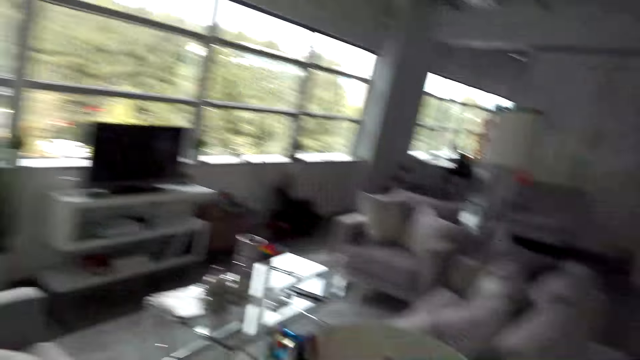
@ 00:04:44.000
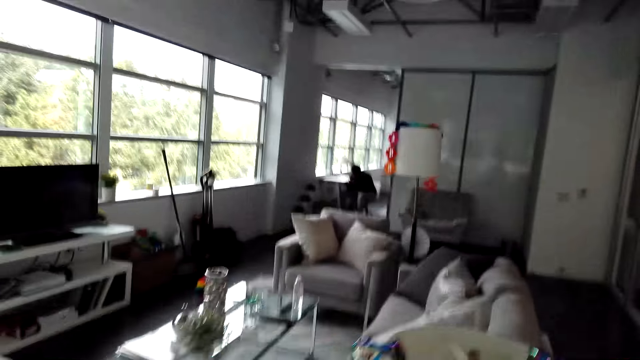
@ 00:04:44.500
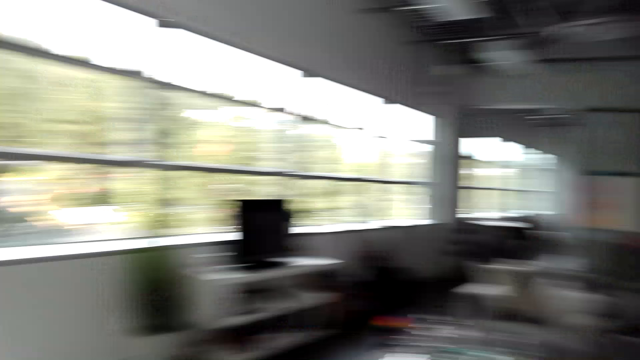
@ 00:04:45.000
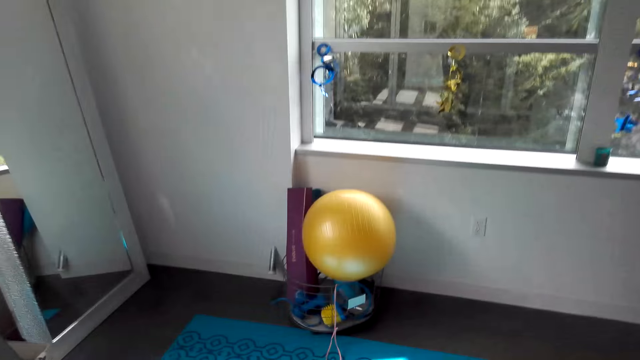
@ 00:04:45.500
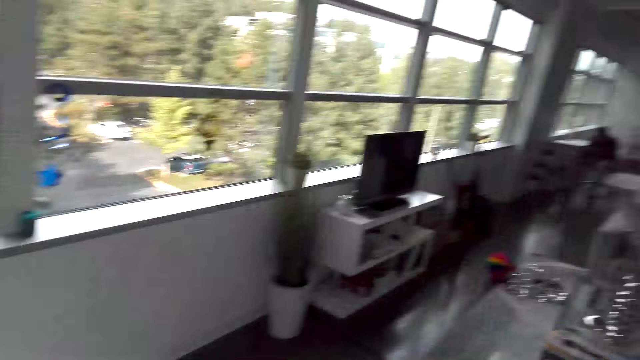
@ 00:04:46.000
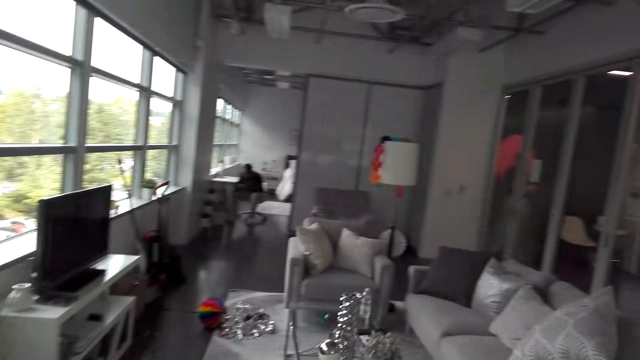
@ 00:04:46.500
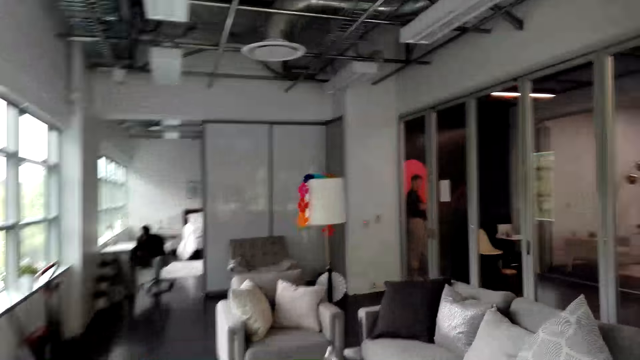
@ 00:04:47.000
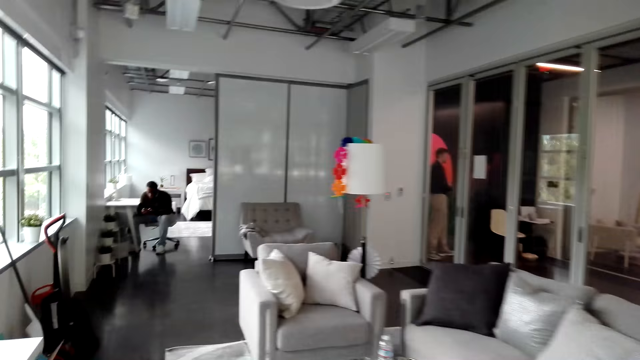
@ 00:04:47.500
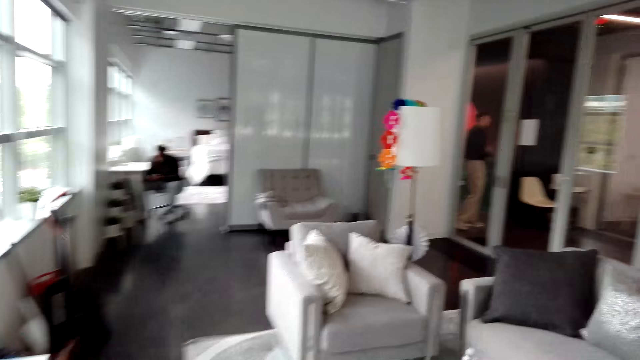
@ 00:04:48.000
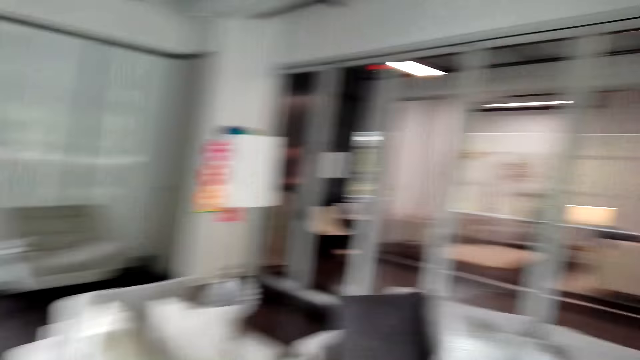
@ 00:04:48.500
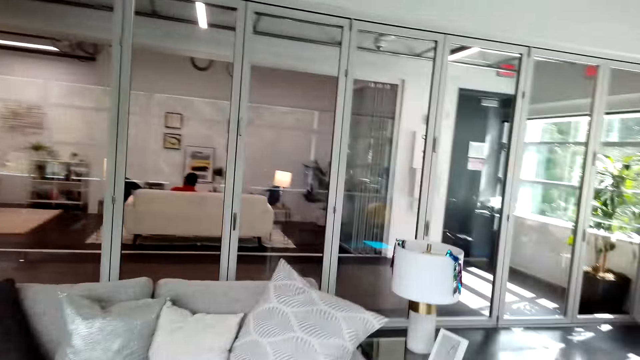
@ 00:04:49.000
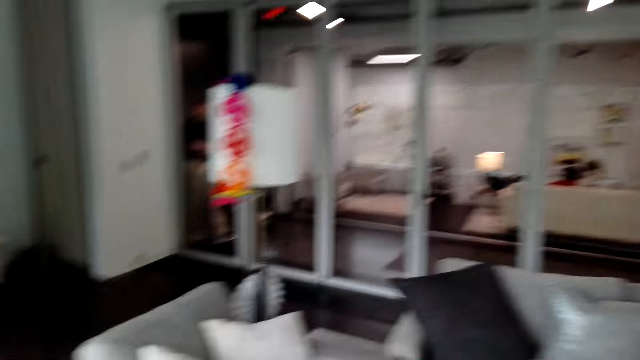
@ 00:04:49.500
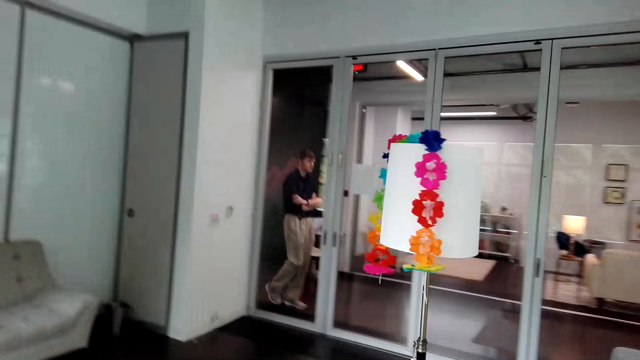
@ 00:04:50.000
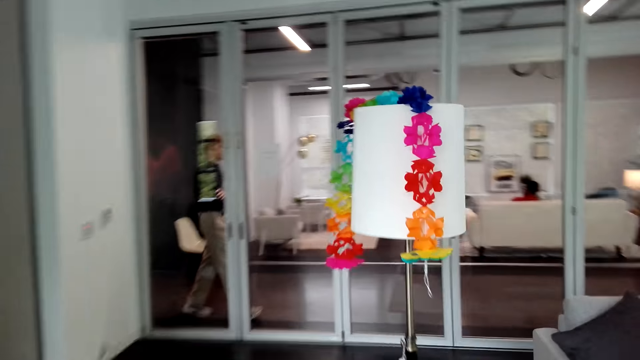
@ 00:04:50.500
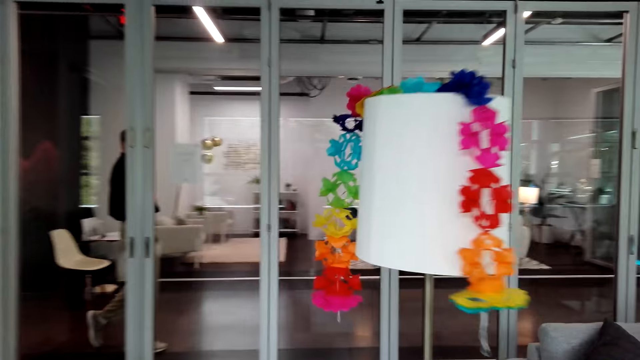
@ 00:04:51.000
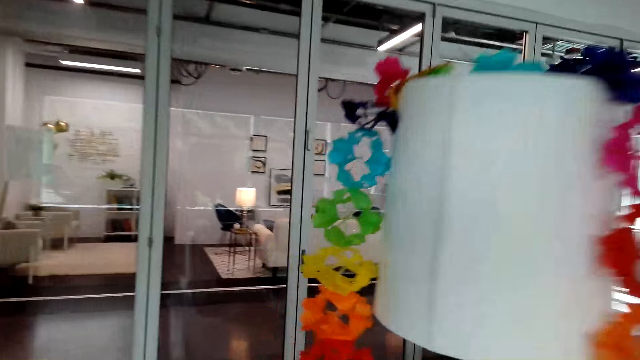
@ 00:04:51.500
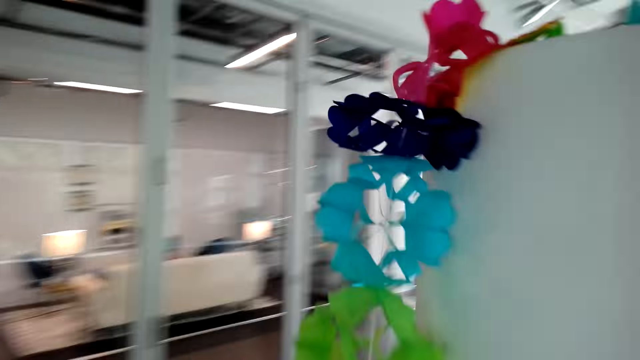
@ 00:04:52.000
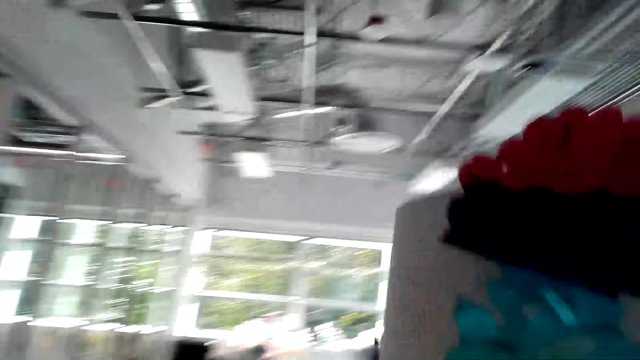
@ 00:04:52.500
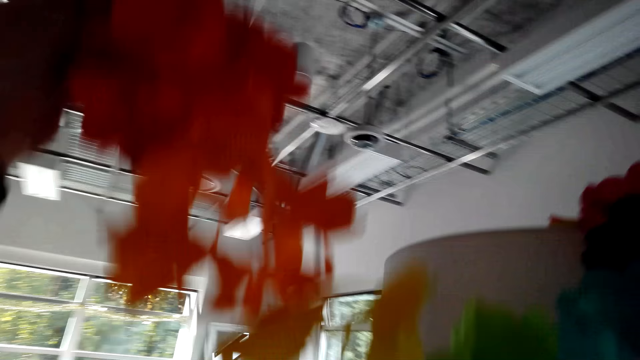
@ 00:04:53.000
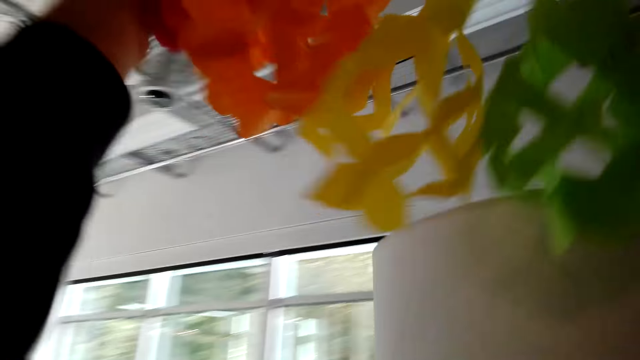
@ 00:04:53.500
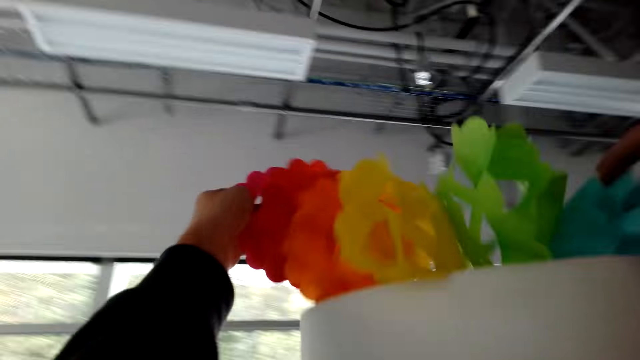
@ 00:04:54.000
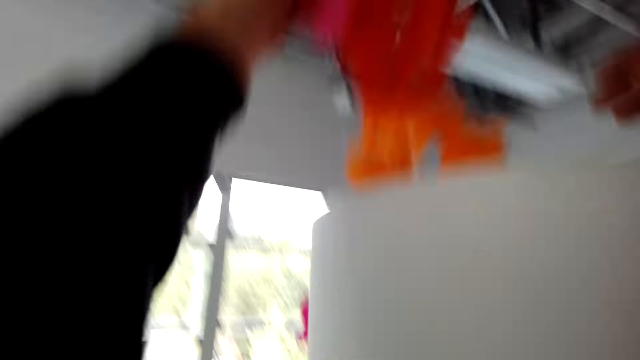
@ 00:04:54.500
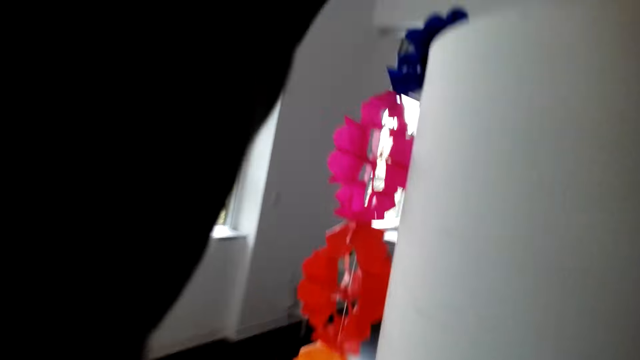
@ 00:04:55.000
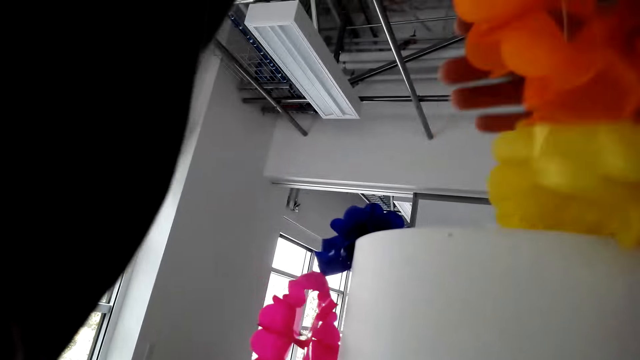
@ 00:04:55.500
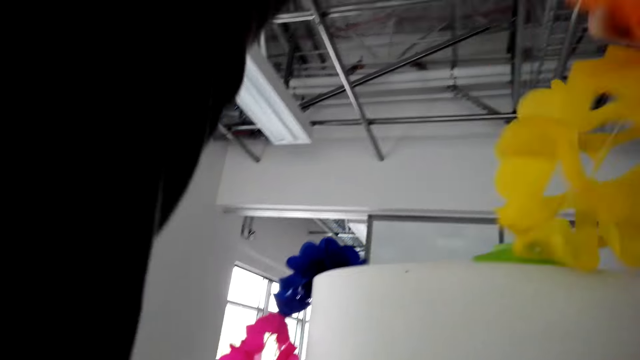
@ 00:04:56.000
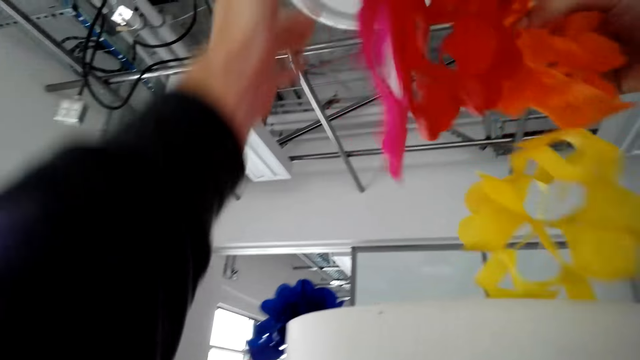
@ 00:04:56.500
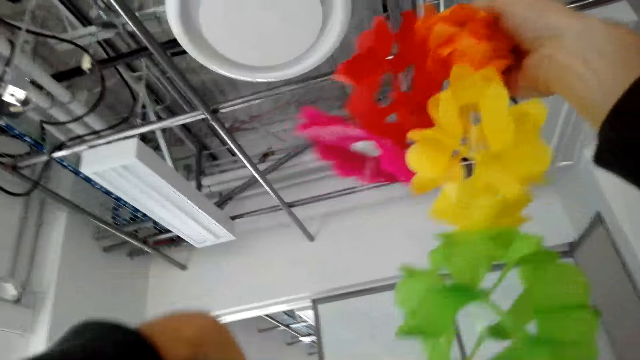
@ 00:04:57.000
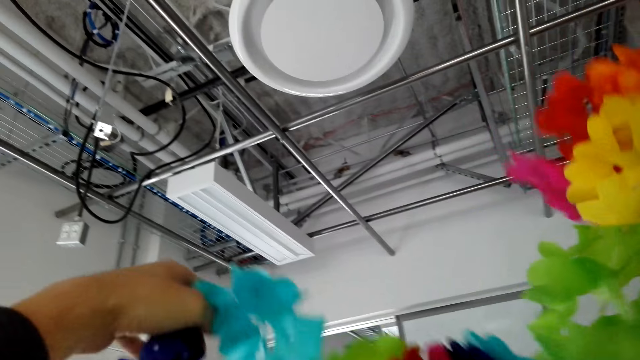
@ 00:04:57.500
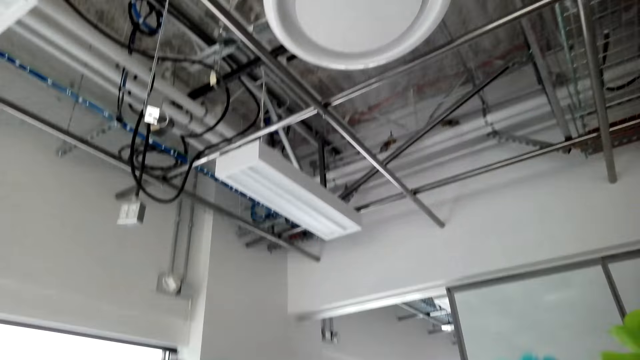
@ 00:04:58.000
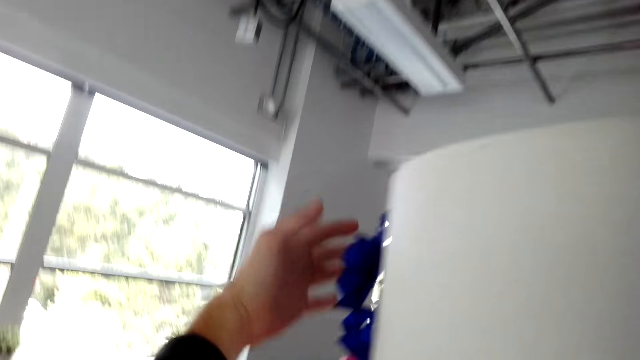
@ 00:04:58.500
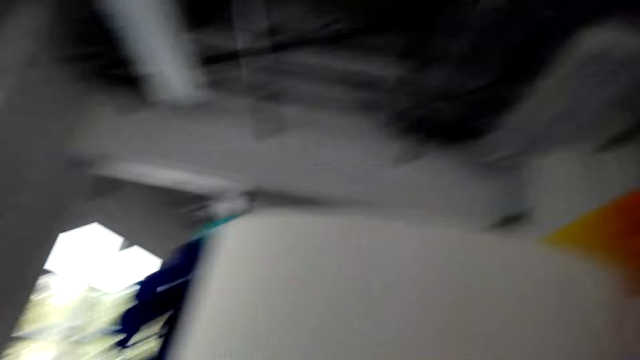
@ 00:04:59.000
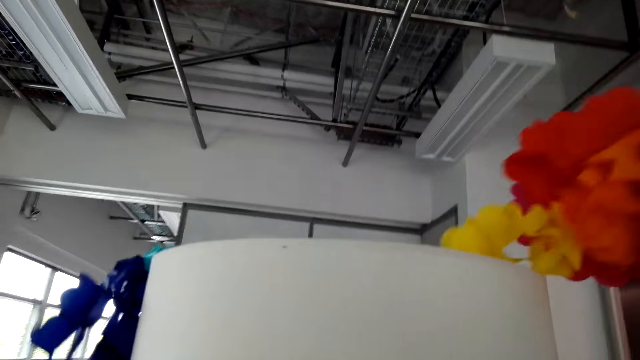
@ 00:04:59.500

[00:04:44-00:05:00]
The camera wearer walks in the house. They stand beside the lampstand. They hang a Christmas decoration on the lampstand.

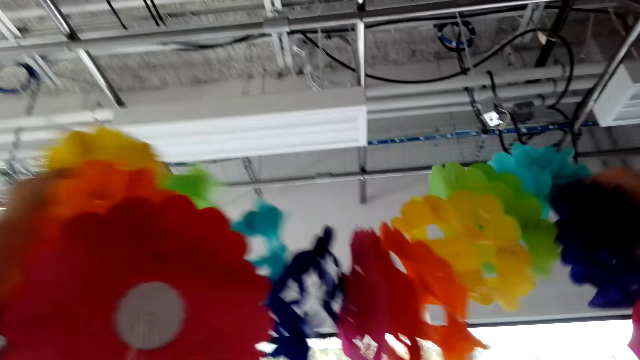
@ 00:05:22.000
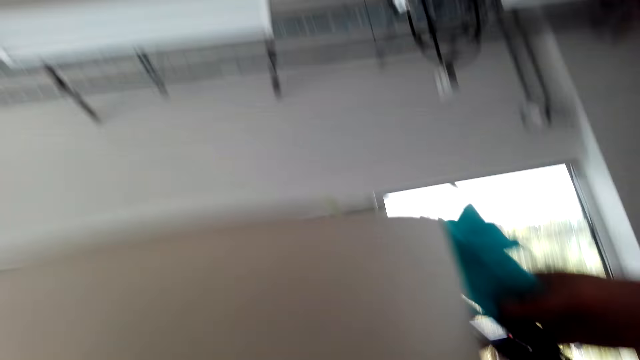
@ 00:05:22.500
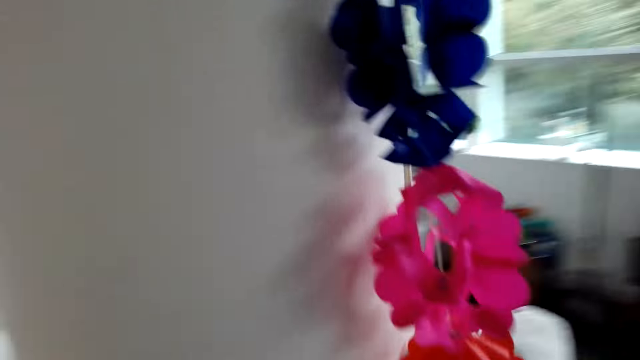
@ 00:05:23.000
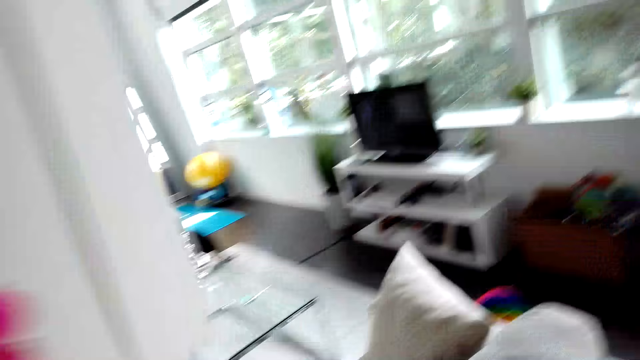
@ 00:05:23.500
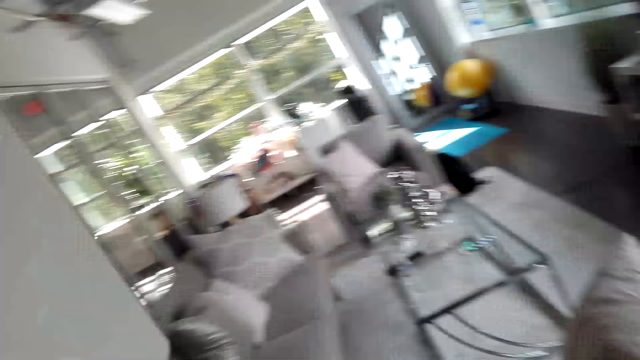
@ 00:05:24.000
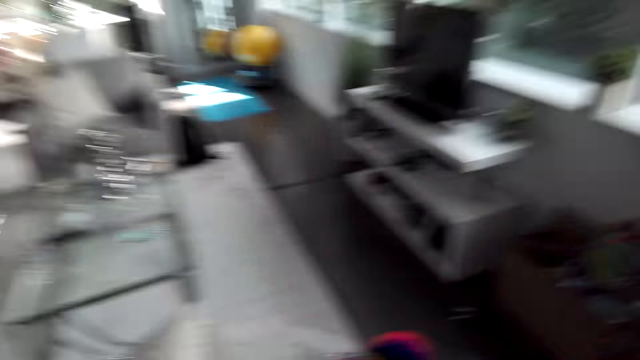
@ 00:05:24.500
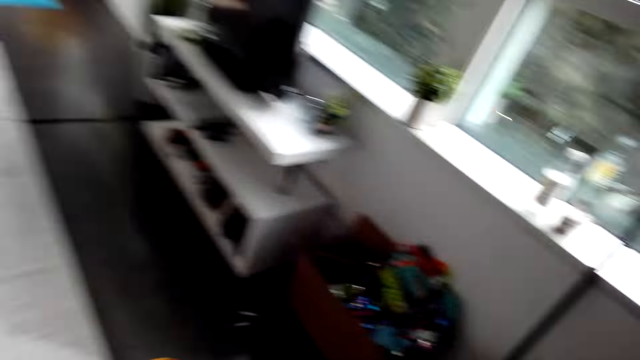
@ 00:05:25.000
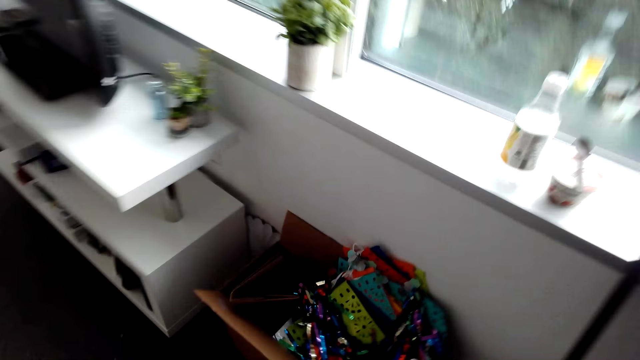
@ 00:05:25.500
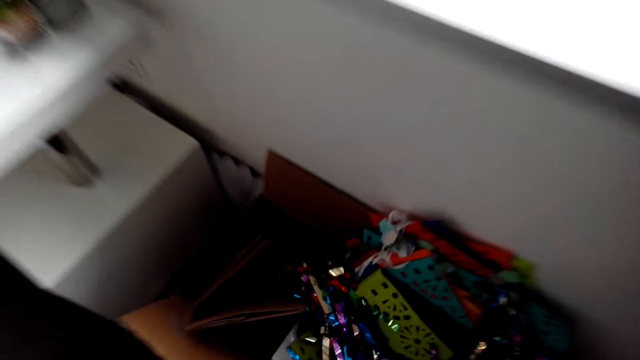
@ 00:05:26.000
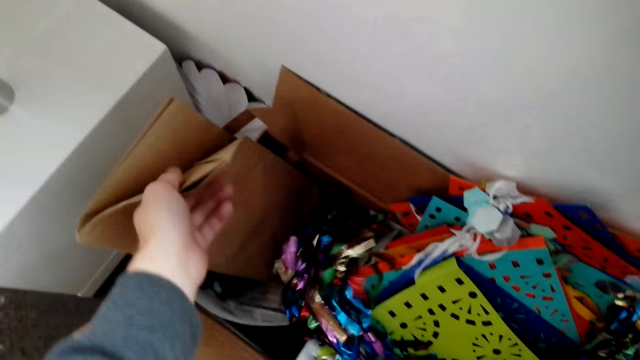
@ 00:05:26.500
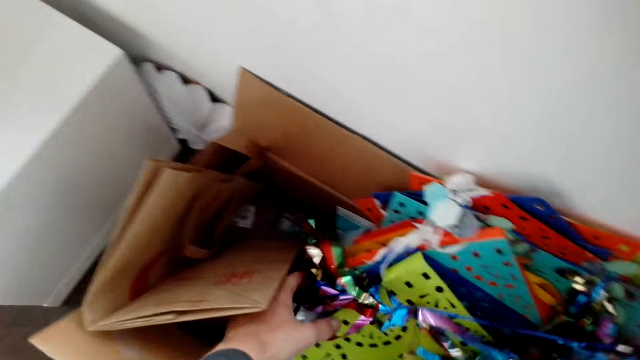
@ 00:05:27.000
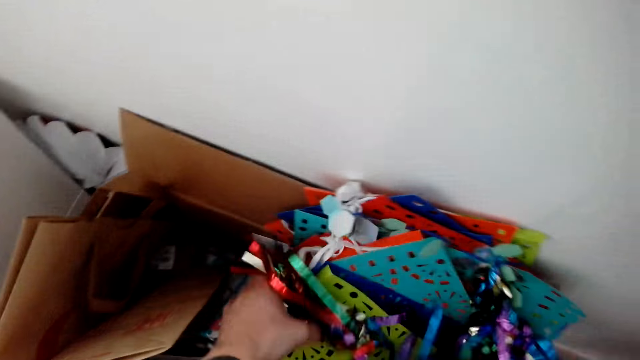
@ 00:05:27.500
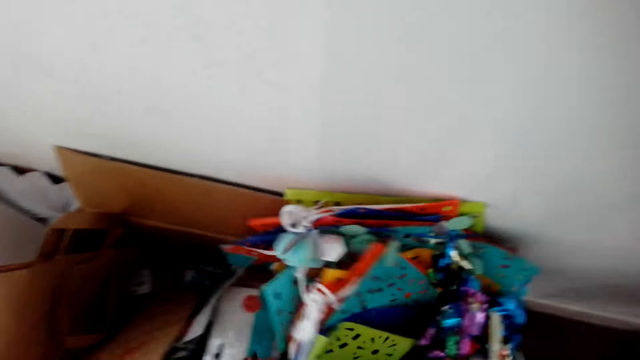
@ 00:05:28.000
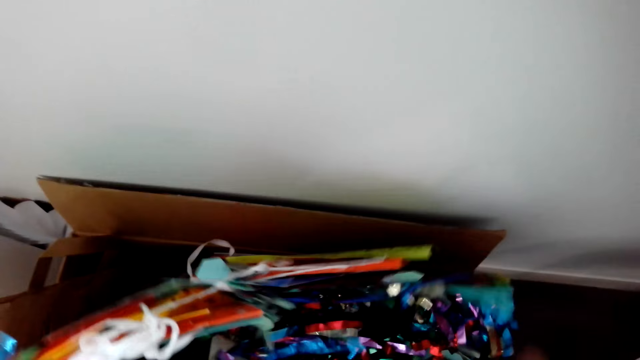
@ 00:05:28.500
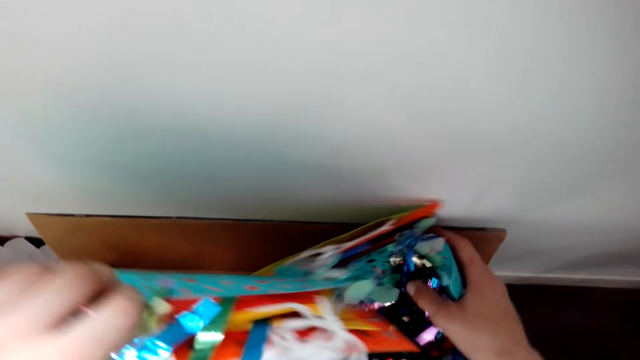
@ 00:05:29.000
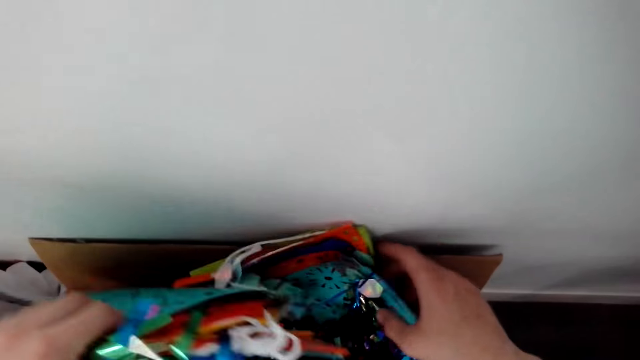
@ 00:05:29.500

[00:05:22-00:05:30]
The camera wearer walks around. They move towards the box, and search the box.
